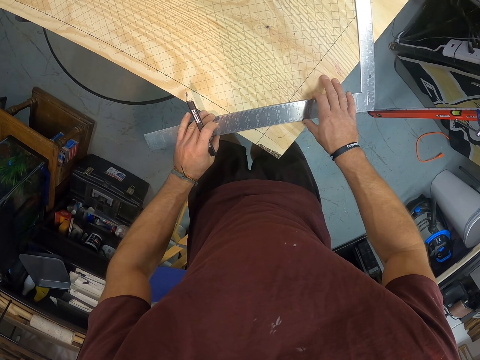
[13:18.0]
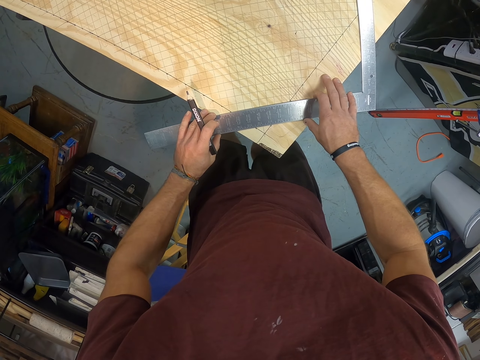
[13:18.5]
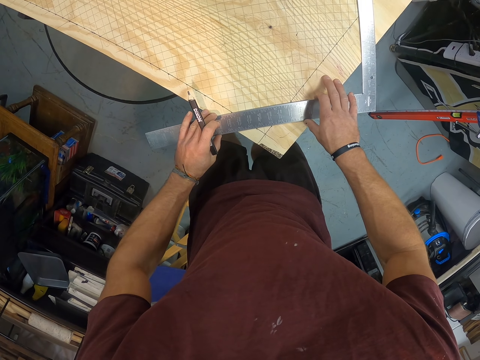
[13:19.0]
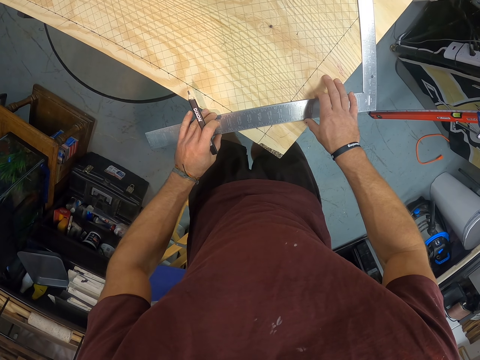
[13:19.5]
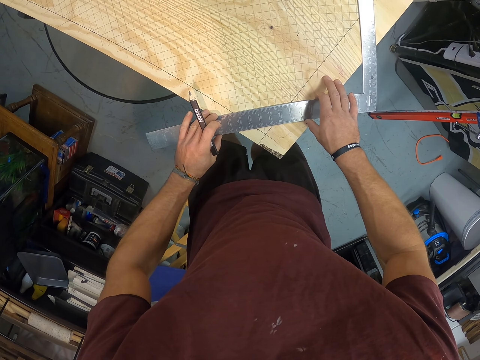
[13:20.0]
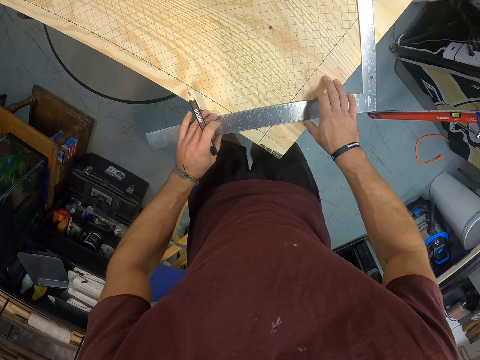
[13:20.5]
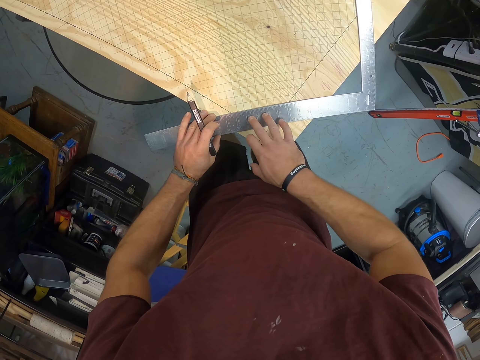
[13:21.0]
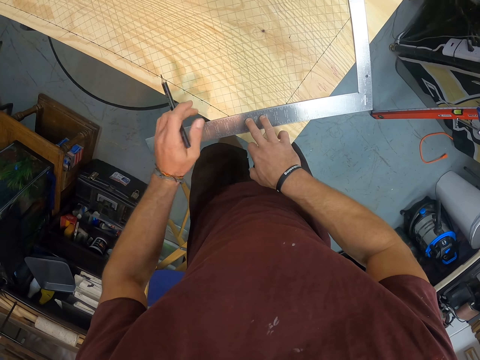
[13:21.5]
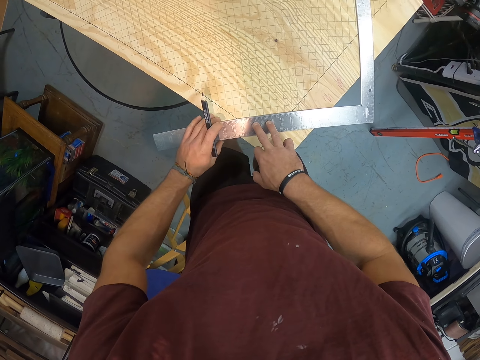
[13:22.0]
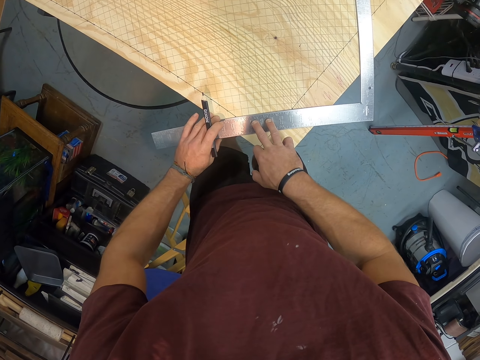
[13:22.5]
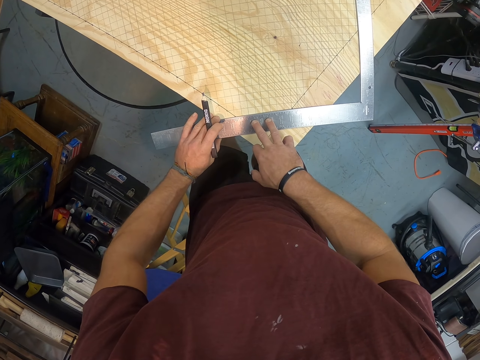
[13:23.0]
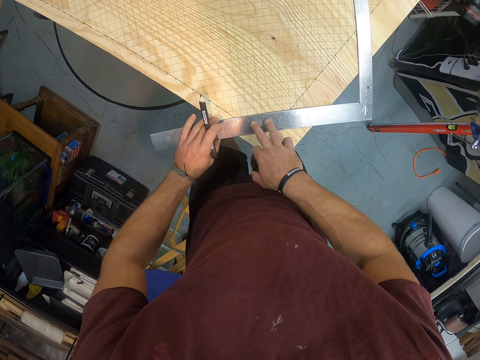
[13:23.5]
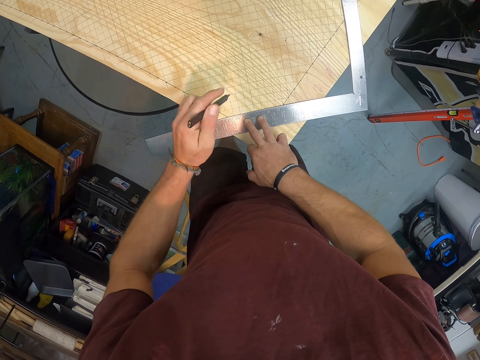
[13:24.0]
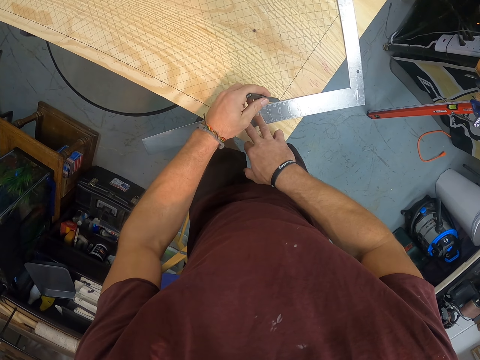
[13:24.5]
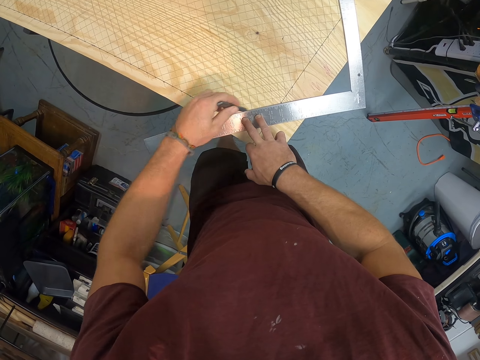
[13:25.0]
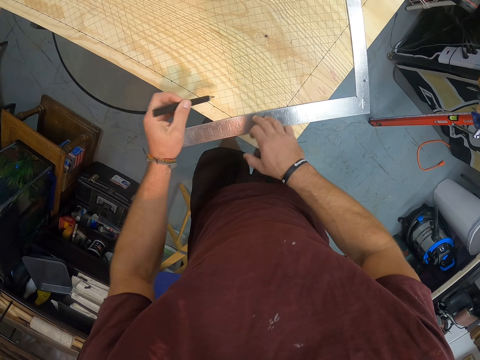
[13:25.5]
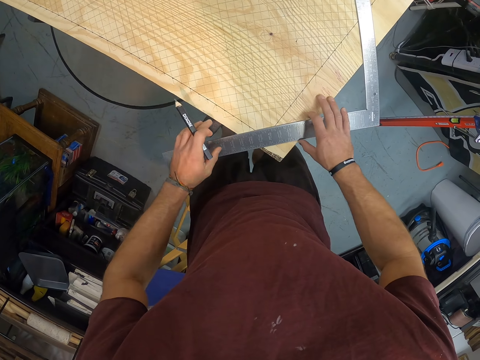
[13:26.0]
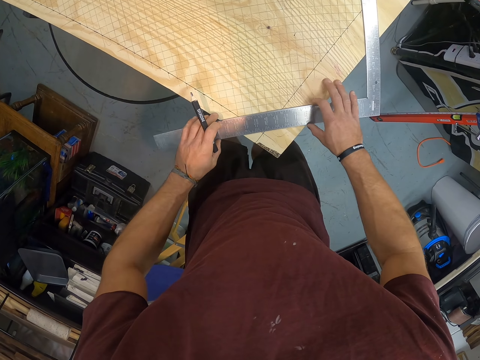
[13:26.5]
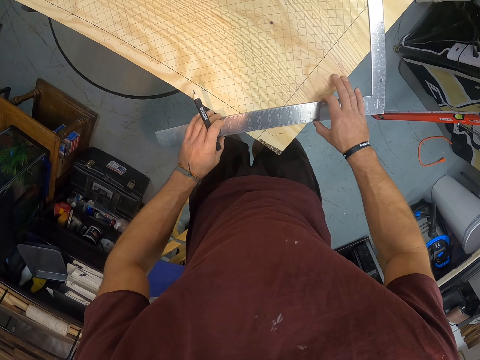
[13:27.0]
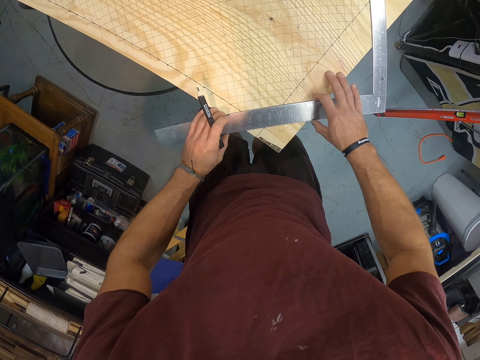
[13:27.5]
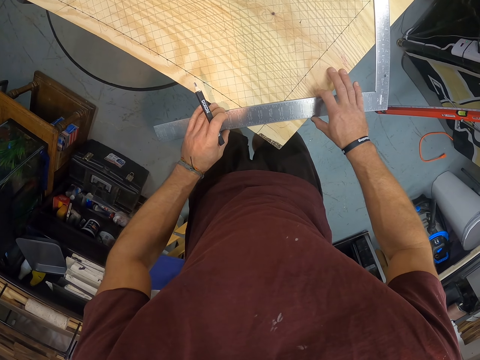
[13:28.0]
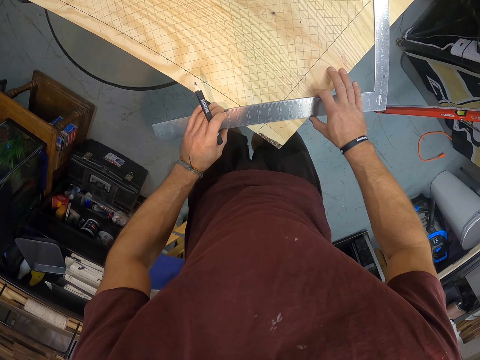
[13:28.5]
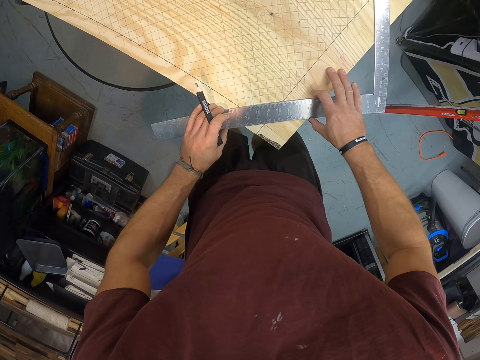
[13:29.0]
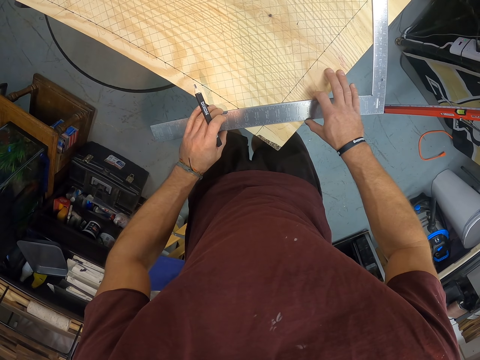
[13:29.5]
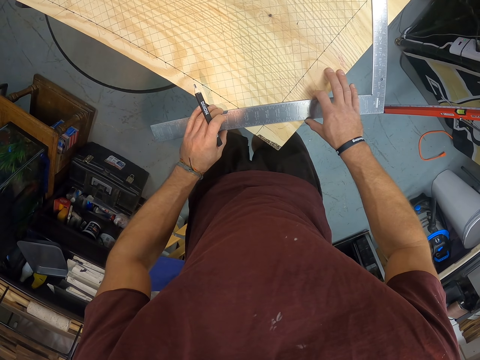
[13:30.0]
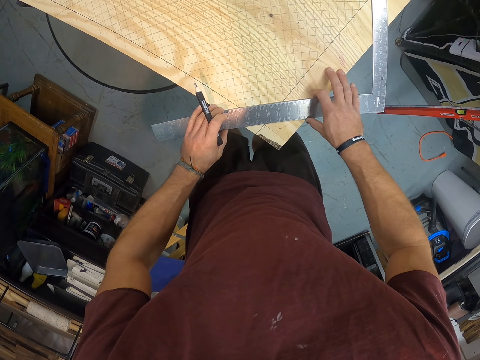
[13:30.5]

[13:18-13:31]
The camera wearer removes his right hand from the try square on the wood. He places his right hand on the try square on the wood. He removes his left hand from the try square on the wood. He touches the try square on the wood with his left hand. He removes his left hand from the try square on the wood. He draws a line on the wood with the pencil in his left hand. He removes his right hand from the try square on the wood. He removes the pencil from the wood with his left hand. He holds the try square on the wood with both hands. He drags the try square on the wood with both hands.

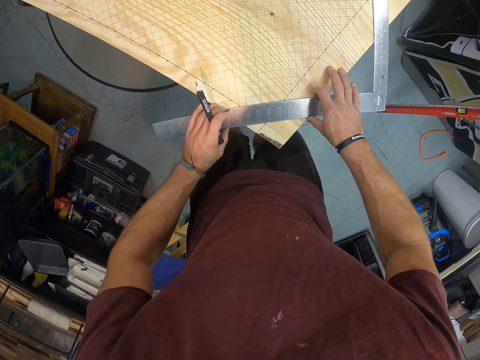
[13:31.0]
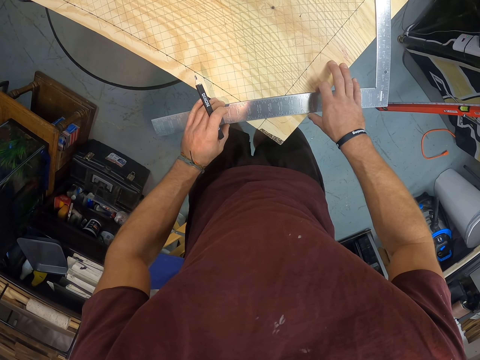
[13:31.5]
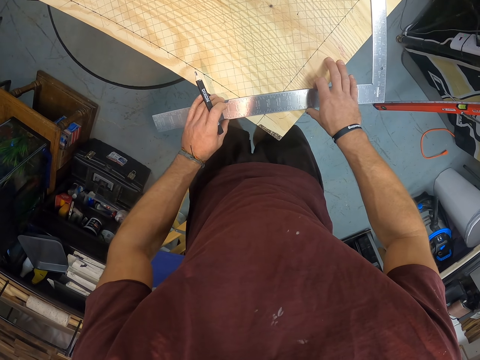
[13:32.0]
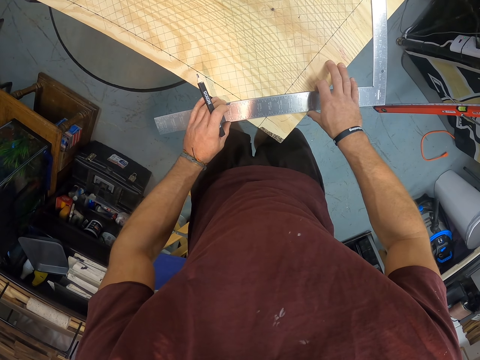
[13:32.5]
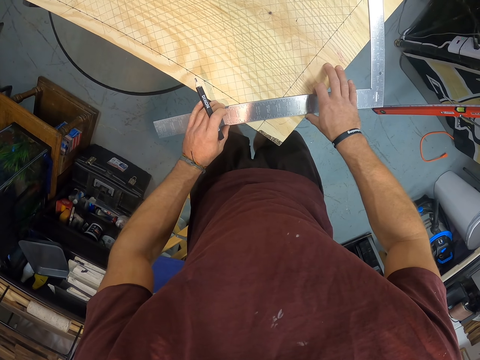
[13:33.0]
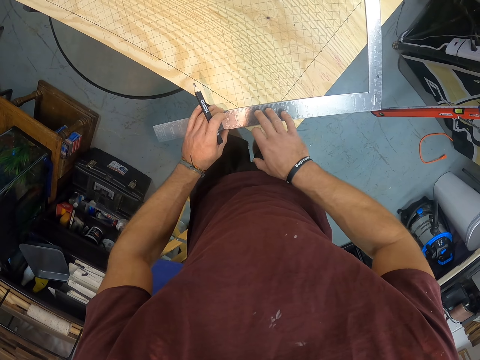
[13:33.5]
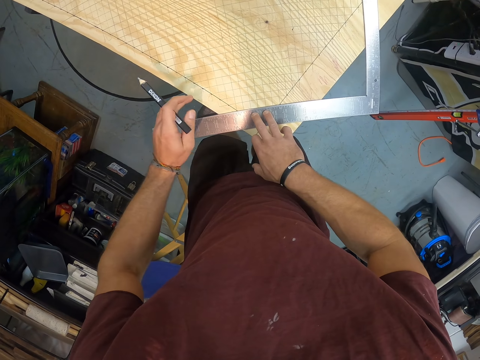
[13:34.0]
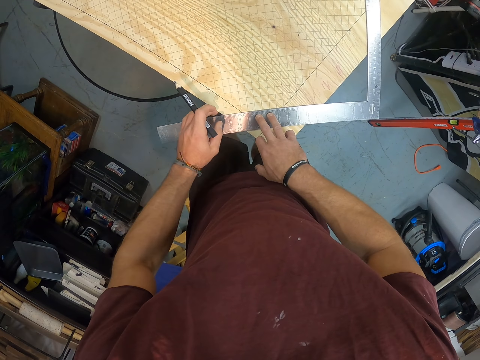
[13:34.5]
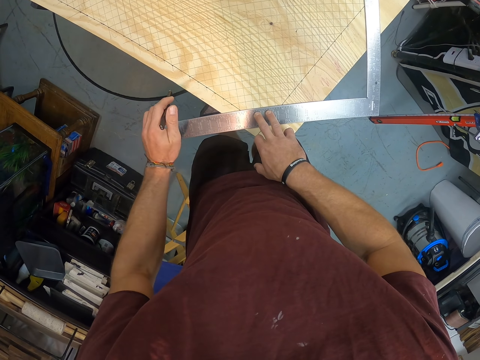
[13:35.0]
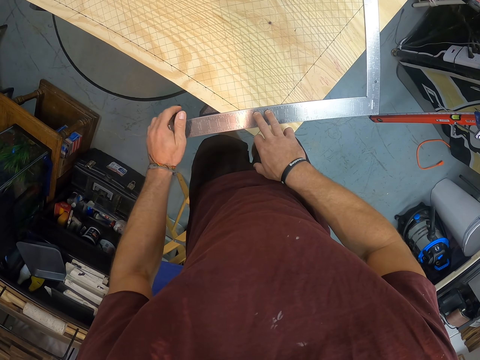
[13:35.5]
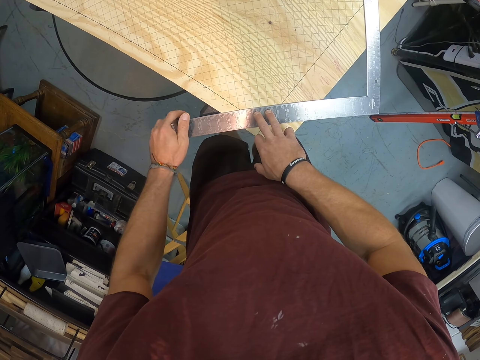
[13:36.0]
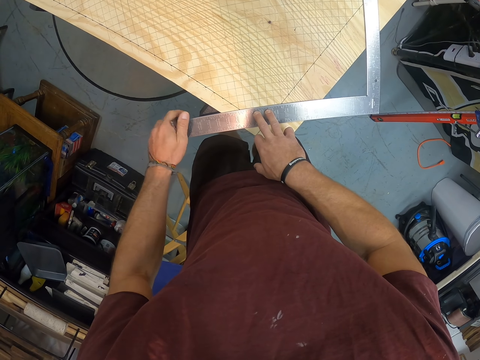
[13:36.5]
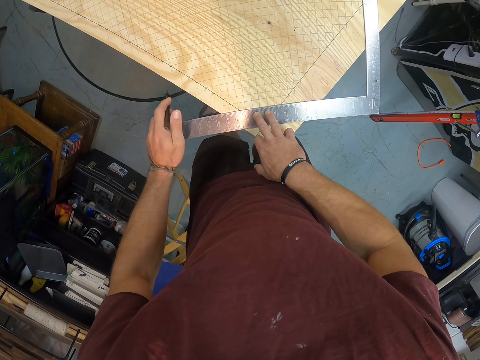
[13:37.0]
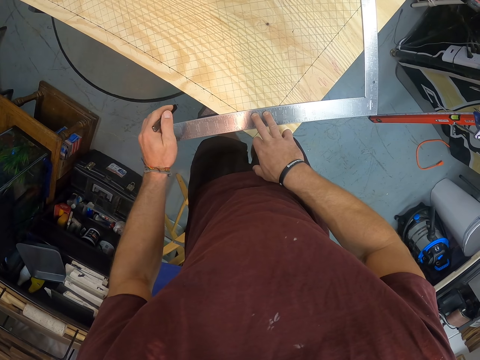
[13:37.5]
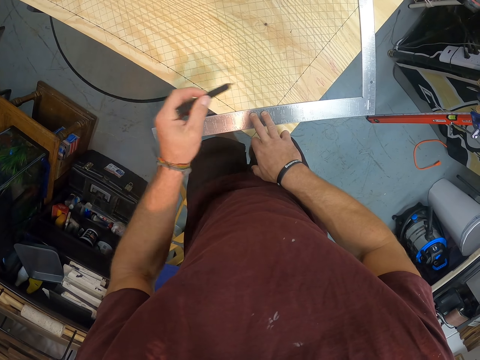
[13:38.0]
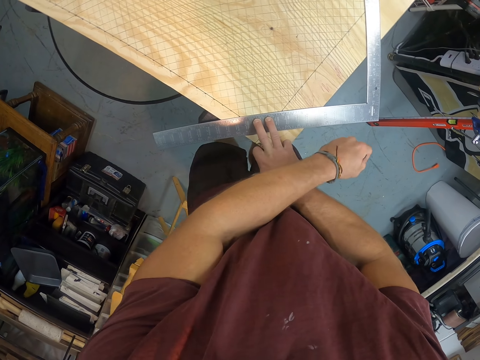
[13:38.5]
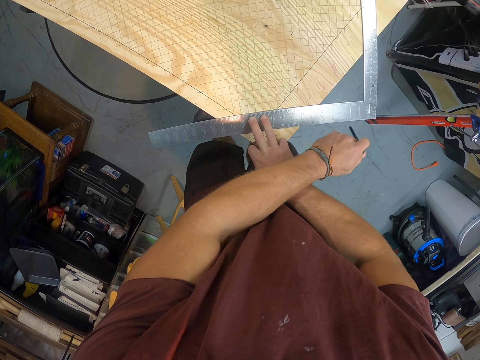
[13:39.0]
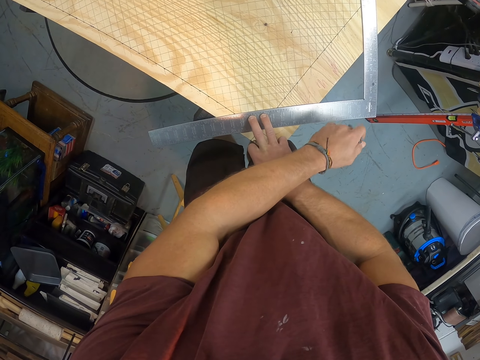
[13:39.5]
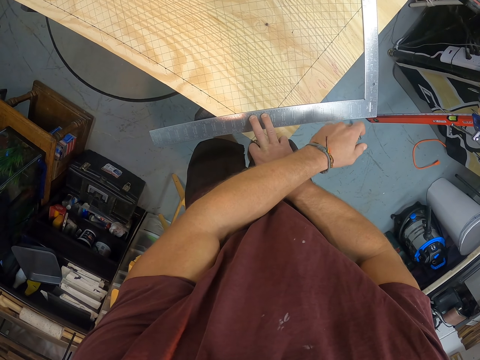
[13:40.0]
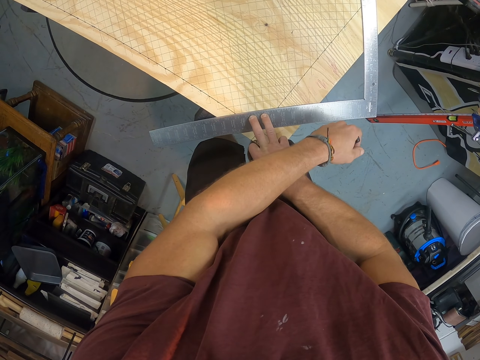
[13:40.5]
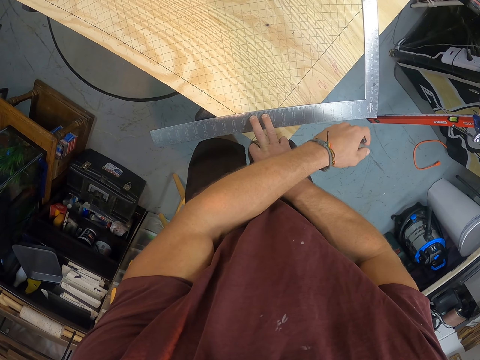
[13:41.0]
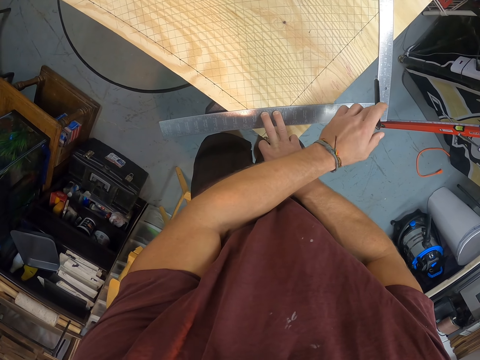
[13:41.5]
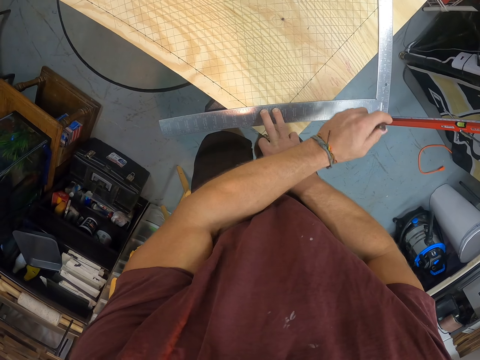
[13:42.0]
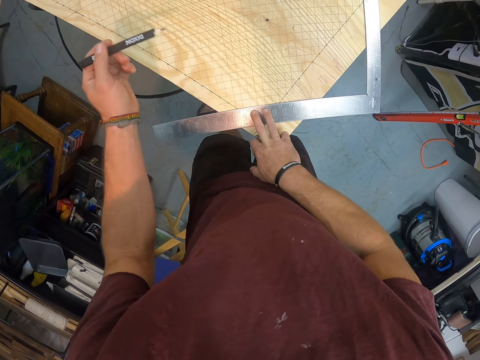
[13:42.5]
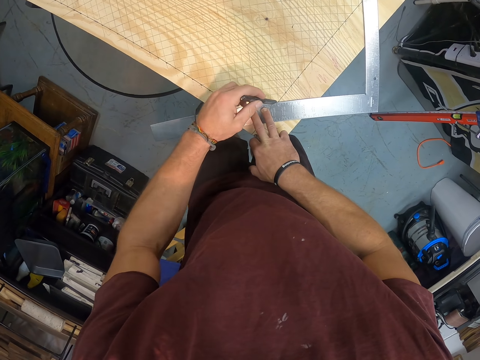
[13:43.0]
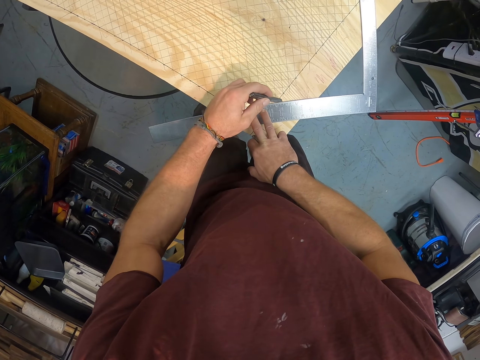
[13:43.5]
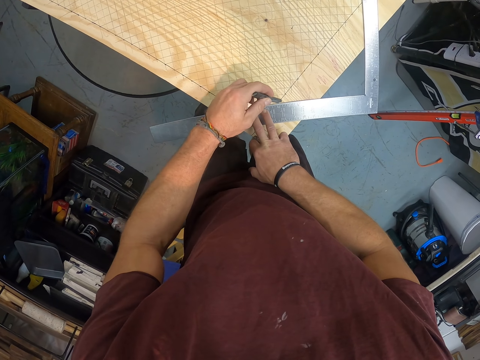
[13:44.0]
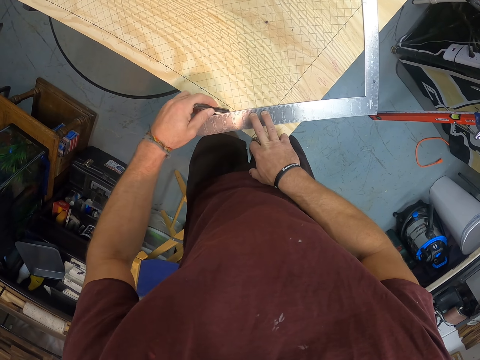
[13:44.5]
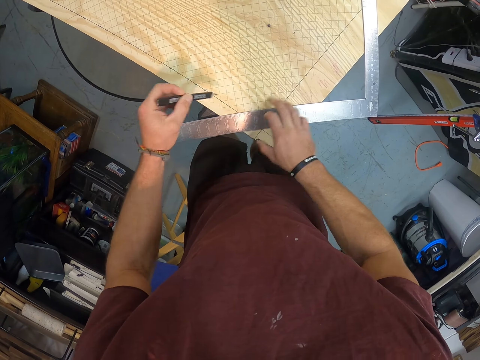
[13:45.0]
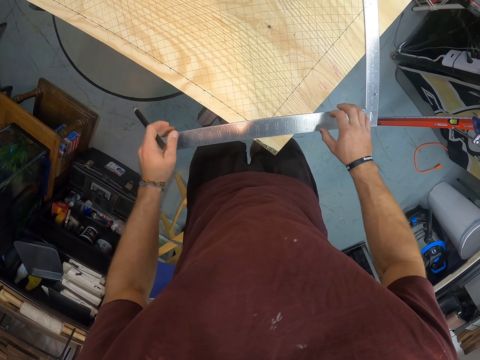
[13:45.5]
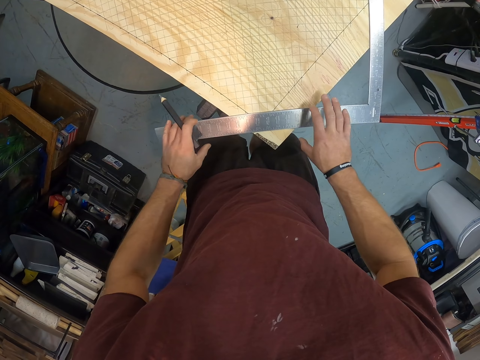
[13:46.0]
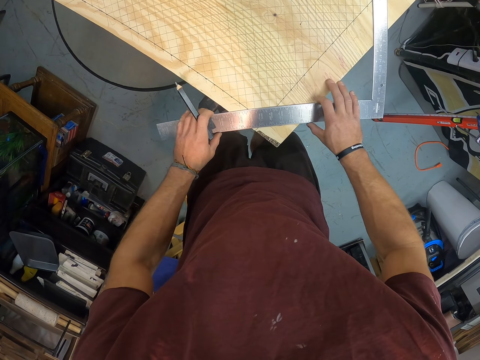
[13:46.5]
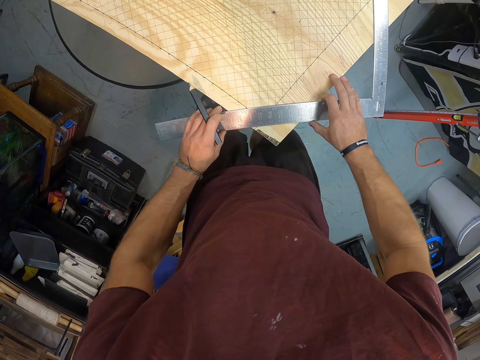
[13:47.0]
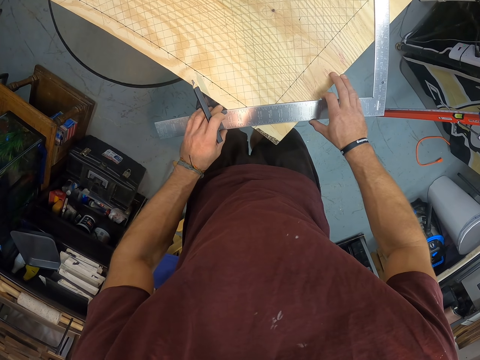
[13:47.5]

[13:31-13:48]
The camera wearer removes his right hand from the try square or square ruler on the wood. He places his right hand on the try square on the wood. He removes his left hand from the try square on the wood. He places his left hand on the try square on the wood. He hits the try square with the pencil in his left hand. He hits the square ruler with the pencil. He hits the square ruler with the pencil again. He removes the pencil from the try square with his left hand. He draws a line on the wood with the pencil in his left hand. He removes the pencil from the wood with his left hand. He places his right hand on the try square on the wood. He sets the framing square on the table with both hands.
